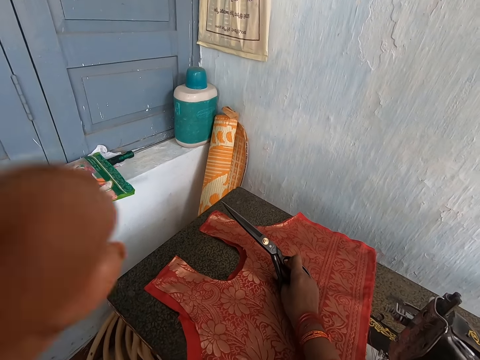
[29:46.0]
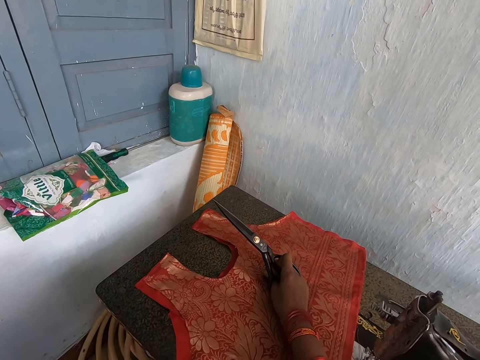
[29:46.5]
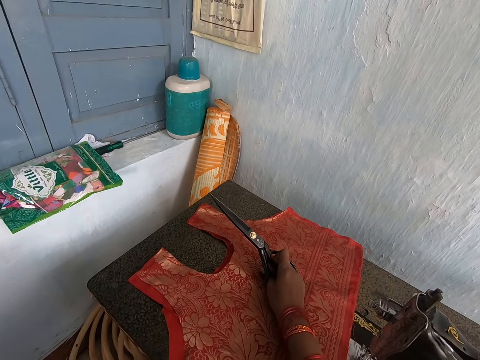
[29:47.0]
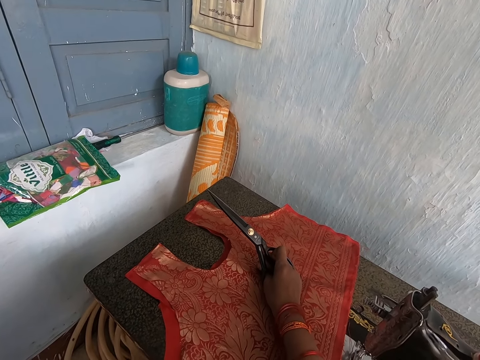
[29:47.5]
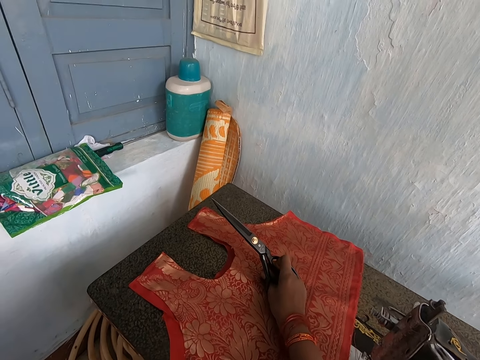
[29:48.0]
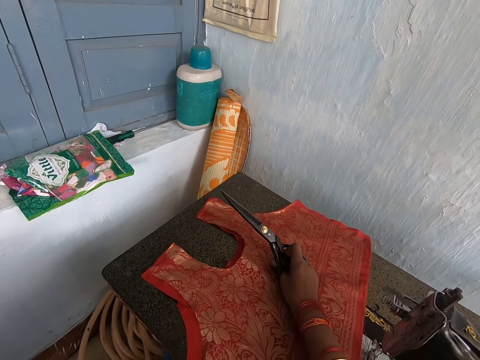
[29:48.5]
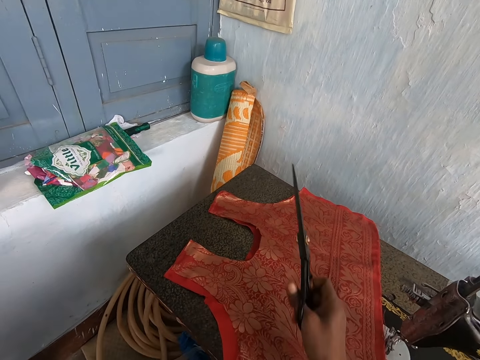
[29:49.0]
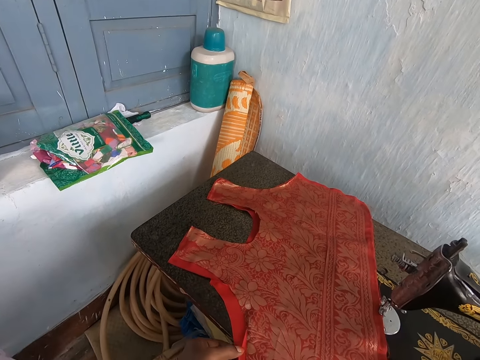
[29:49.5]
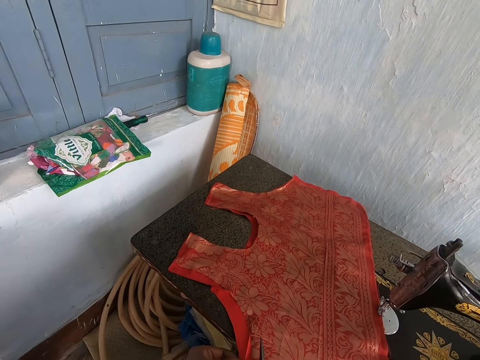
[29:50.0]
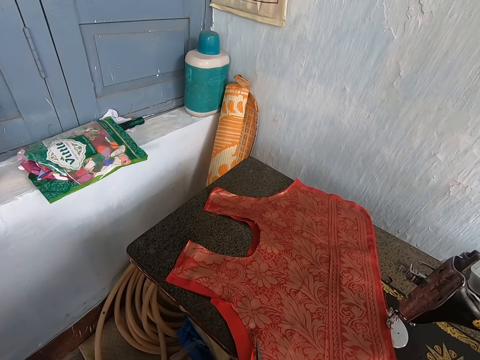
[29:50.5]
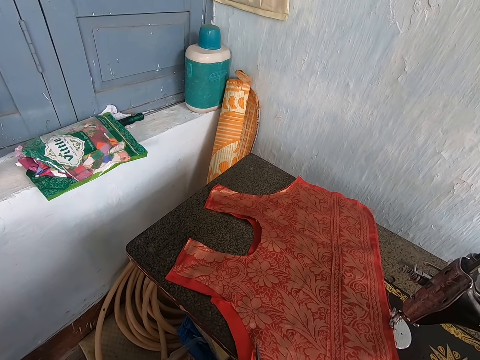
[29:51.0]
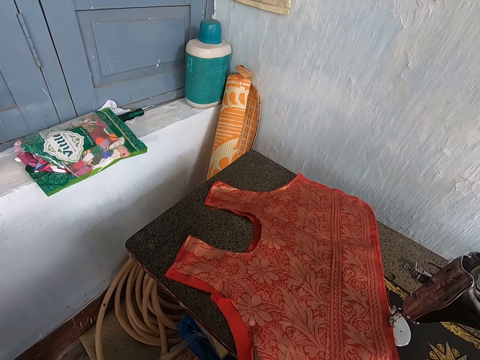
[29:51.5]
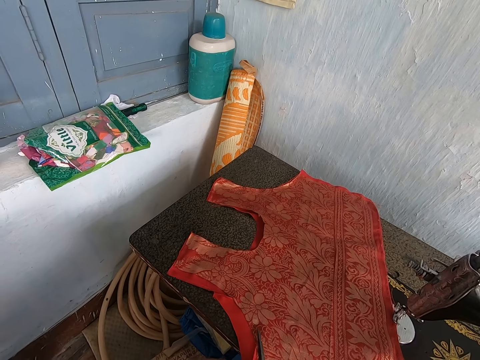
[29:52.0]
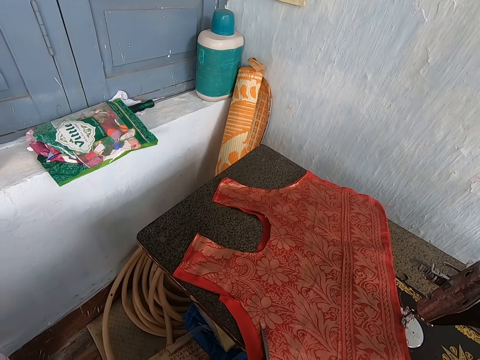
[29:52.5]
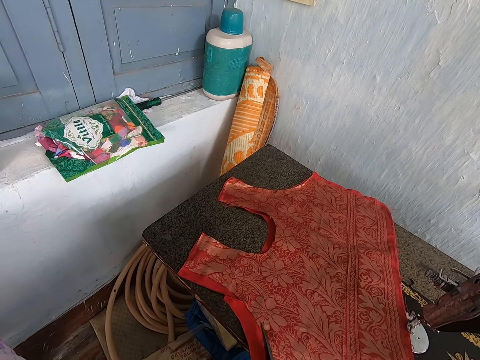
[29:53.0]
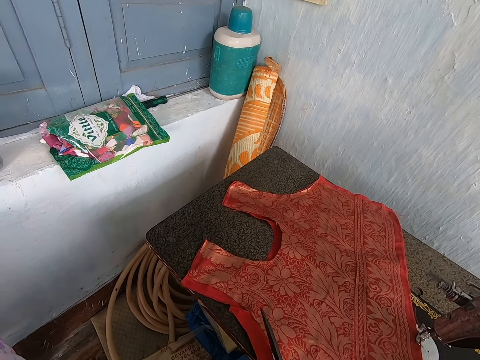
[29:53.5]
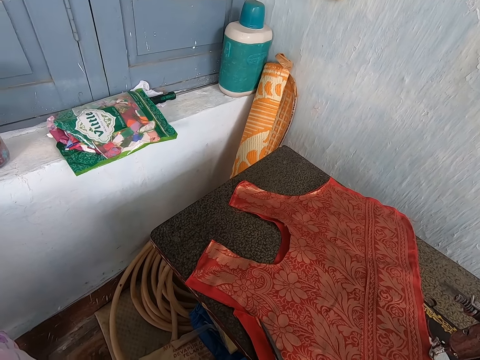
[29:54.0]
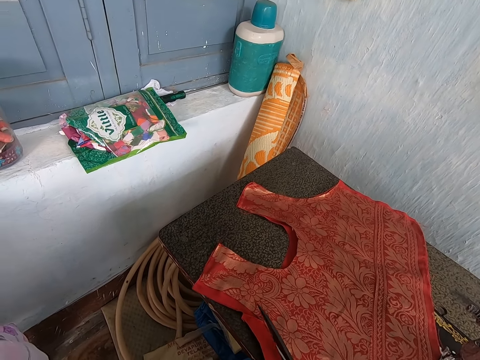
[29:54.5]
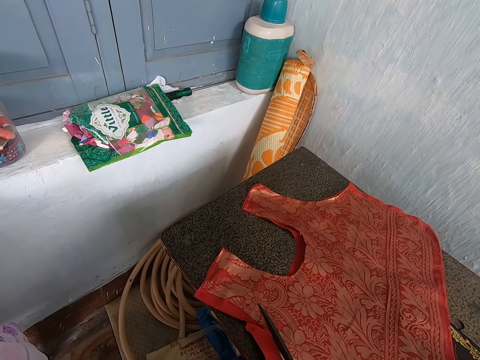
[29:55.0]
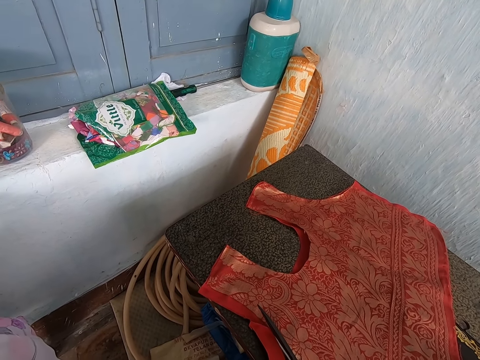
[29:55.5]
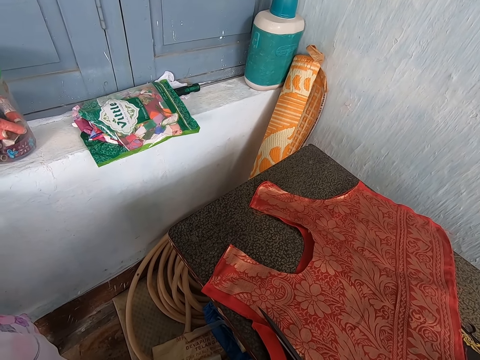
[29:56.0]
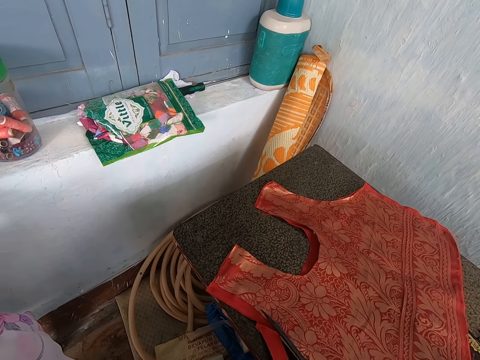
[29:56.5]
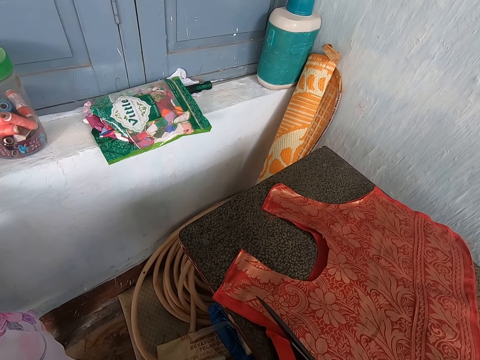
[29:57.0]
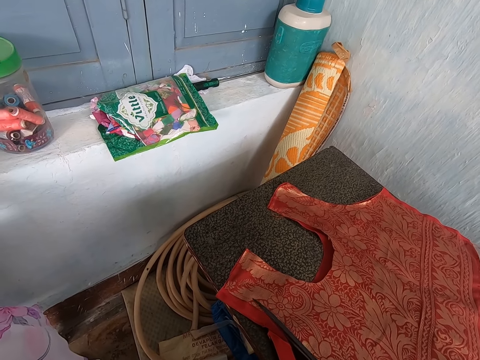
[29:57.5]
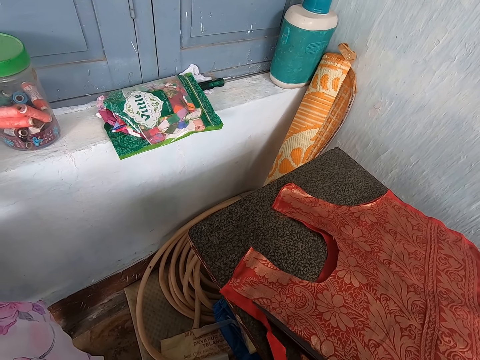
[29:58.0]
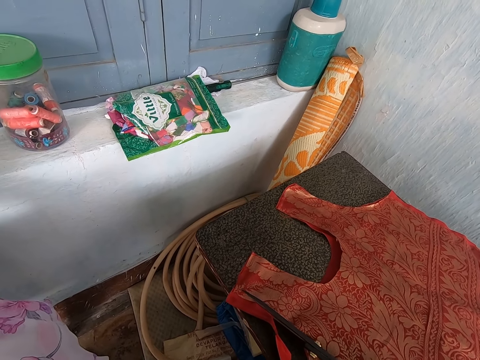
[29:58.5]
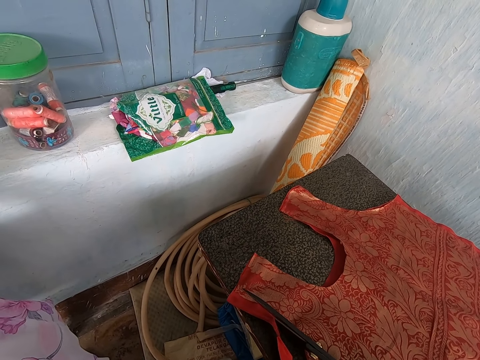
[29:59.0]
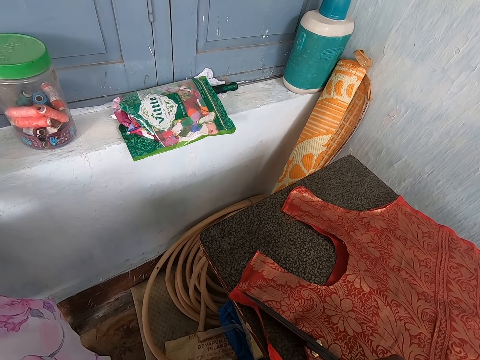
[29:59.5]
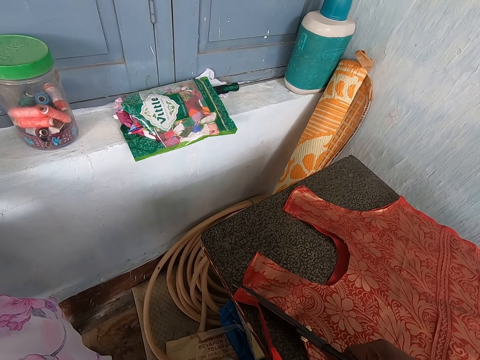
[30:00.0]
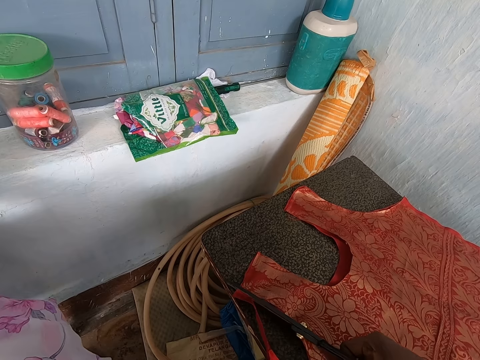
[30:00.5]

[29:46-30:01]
The camera wearer trims off the excesses of the cloth with the pair of scissors in her right hand.

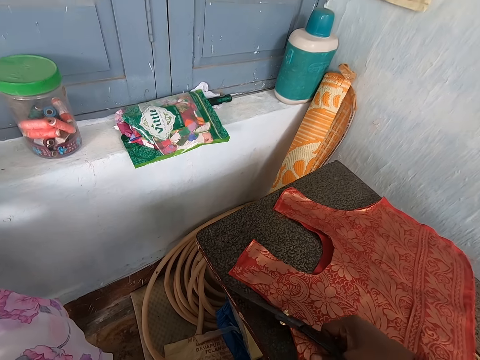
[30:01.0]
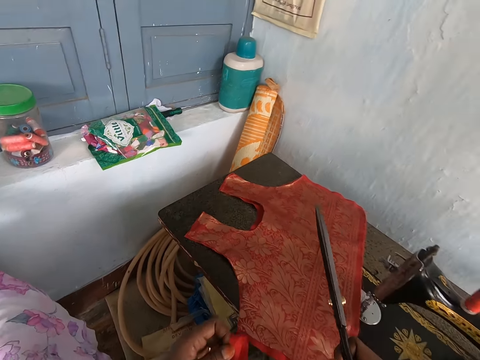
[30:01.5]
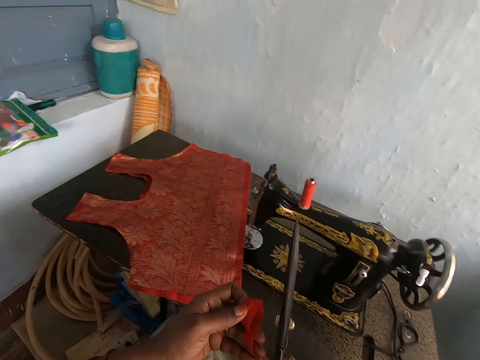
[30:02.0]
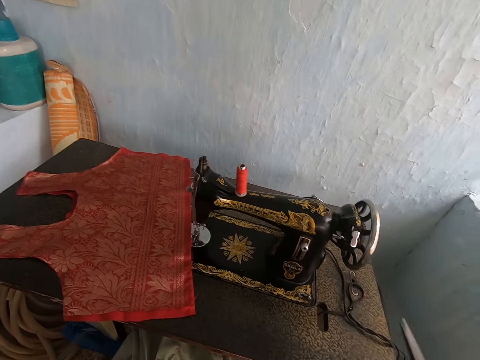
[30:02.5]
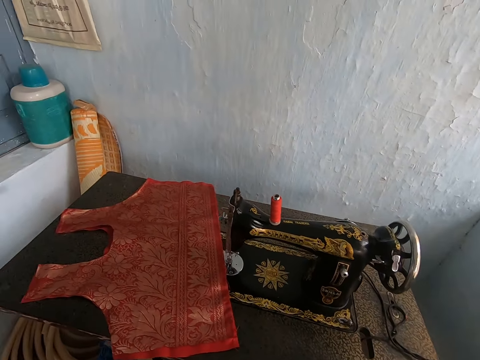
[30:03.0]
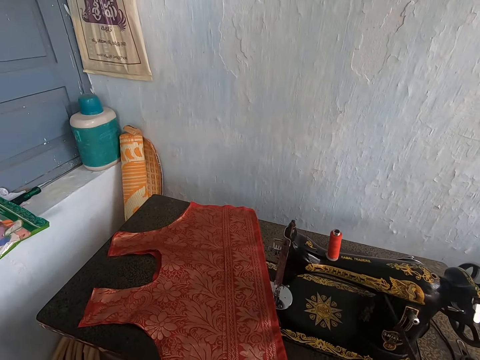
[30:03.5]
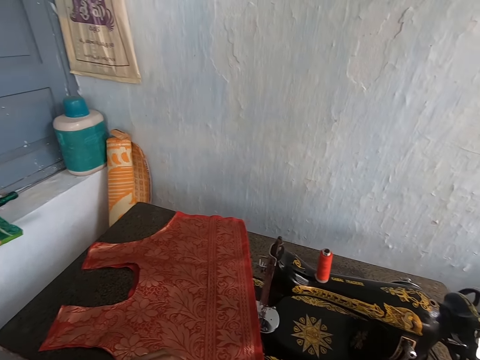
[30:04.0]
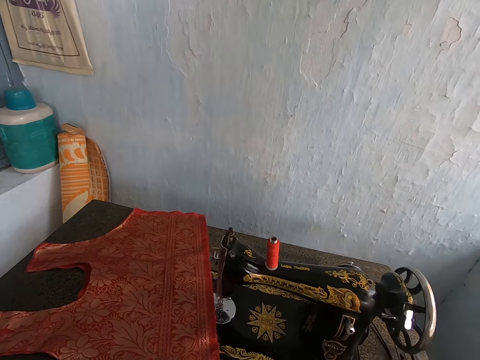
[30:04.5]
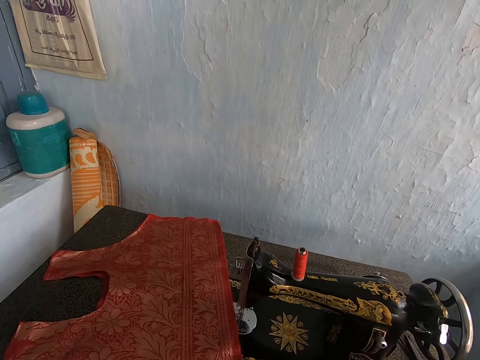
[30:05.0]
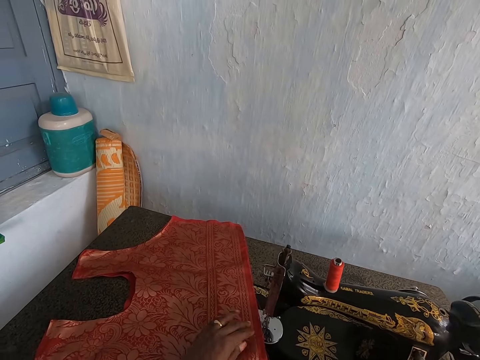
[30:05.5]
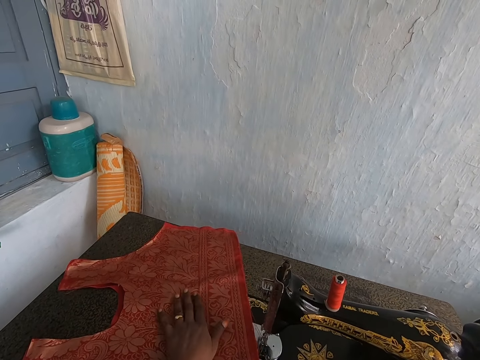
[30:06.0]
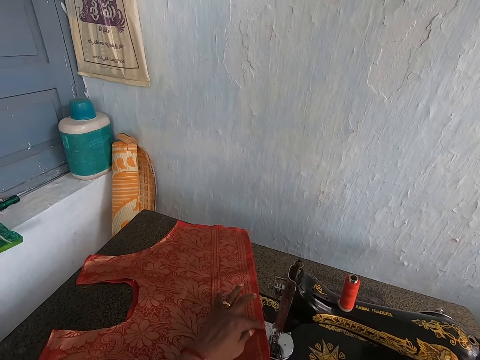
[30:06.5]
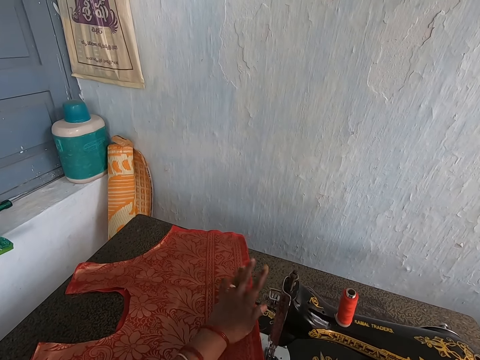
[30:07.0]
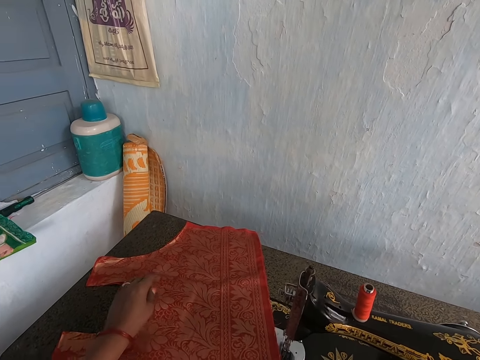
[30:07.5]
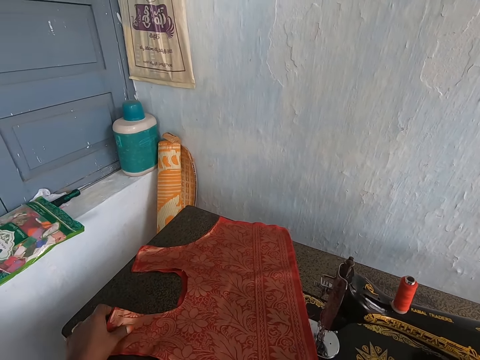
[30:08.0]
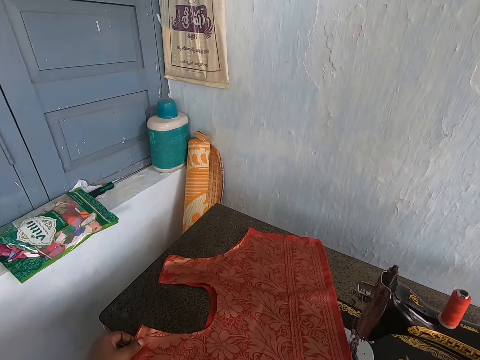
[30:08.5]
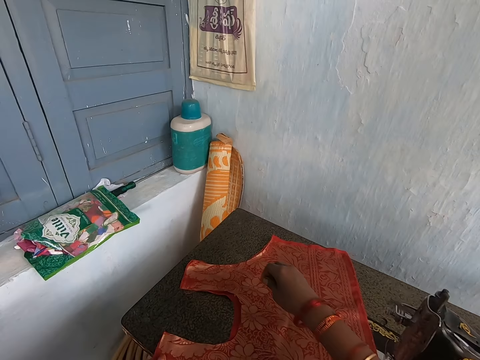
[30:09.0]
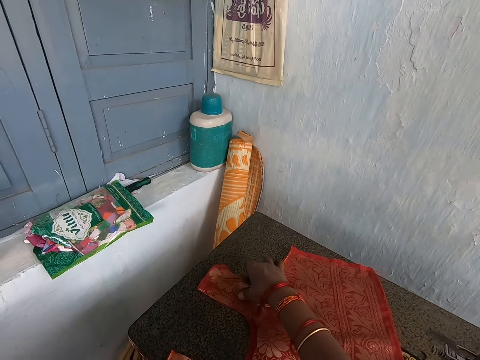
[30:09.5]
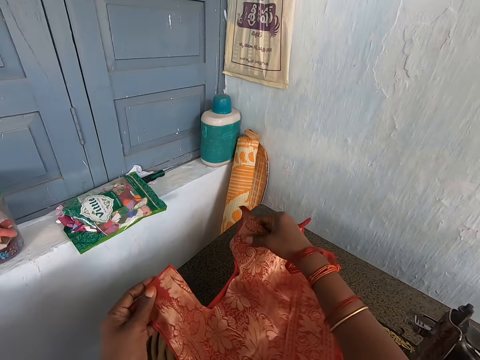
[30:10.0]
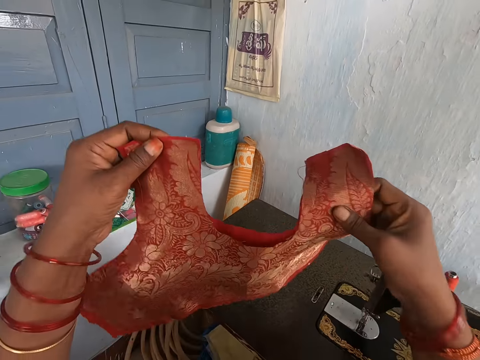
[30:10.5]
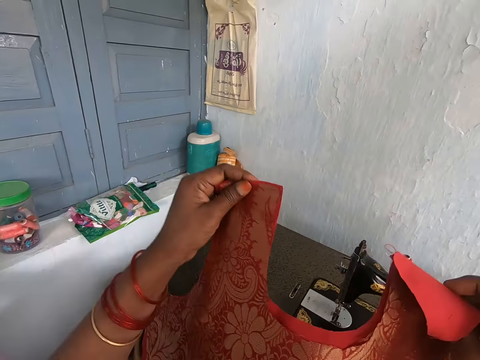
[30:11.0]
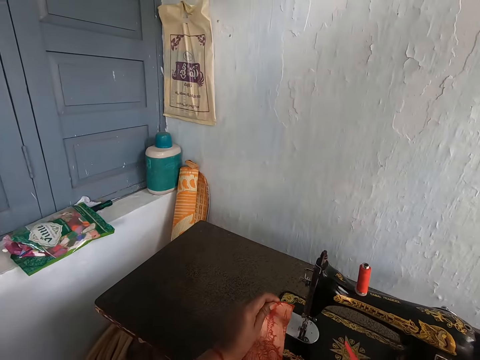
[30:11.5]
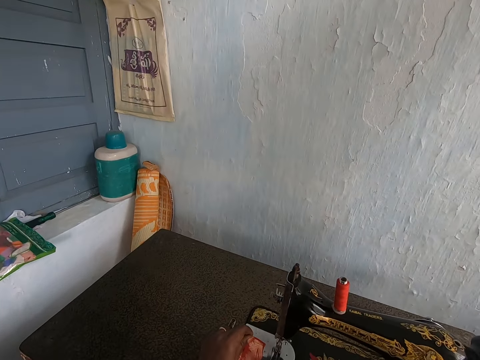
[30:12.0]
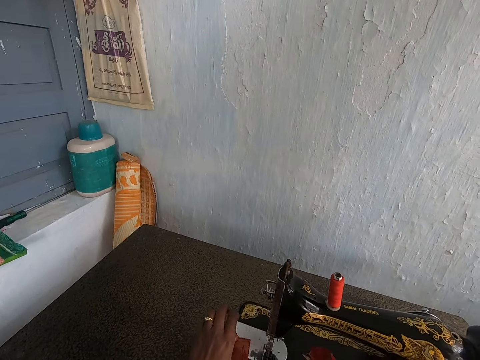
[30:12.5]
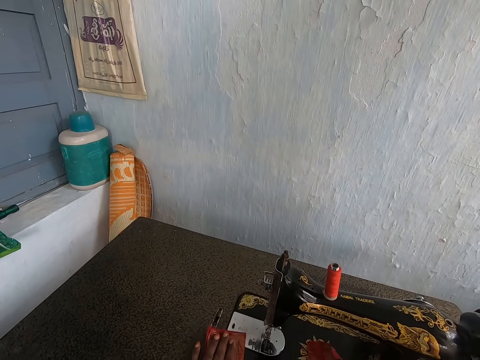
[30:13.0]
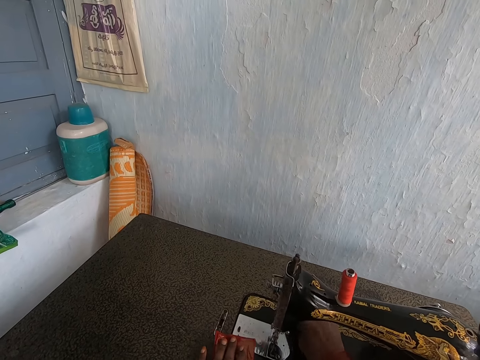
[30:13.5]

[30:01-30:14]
The camera wearer drops the pair of scissors on the sewing machine with her right hand. She adjusts the cloth on the sewing machine with her hands. She touches the fabric with her hand.
